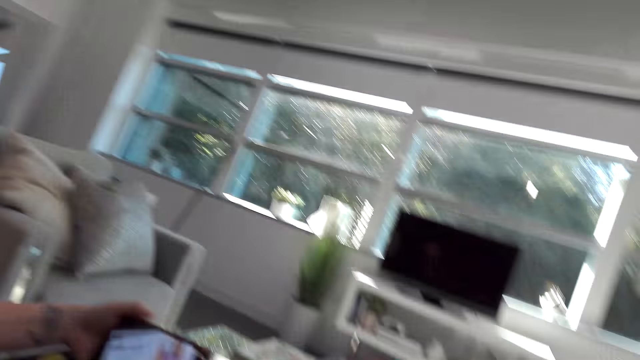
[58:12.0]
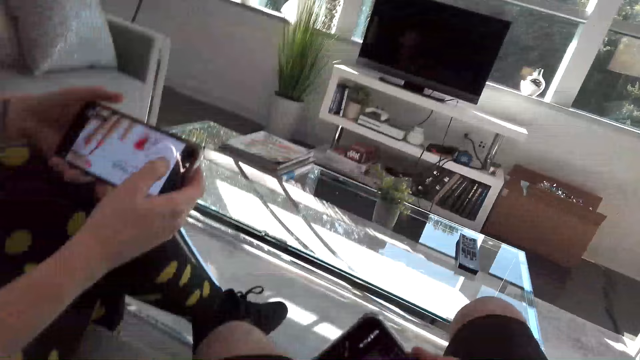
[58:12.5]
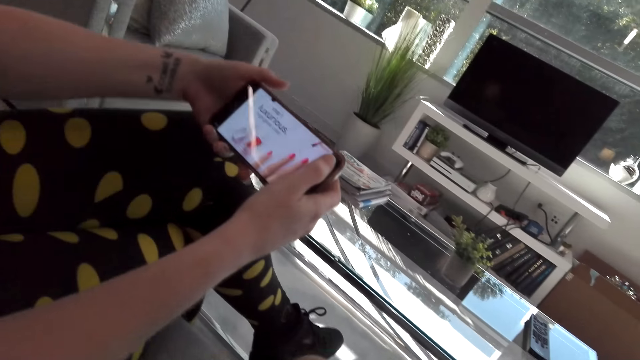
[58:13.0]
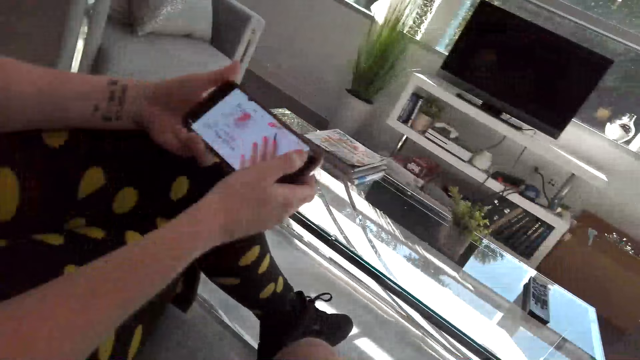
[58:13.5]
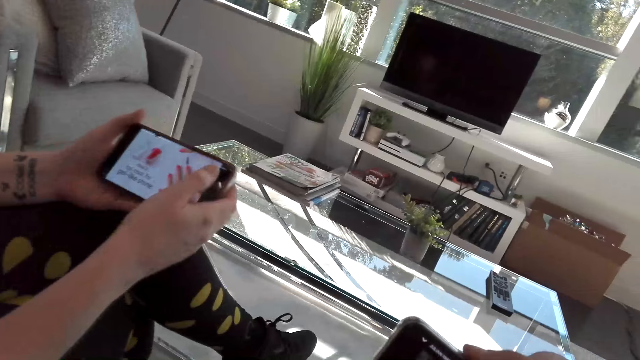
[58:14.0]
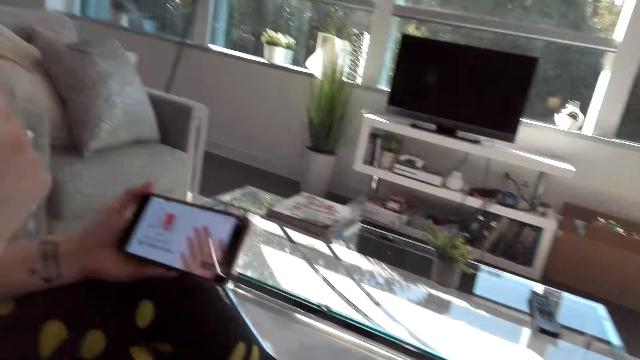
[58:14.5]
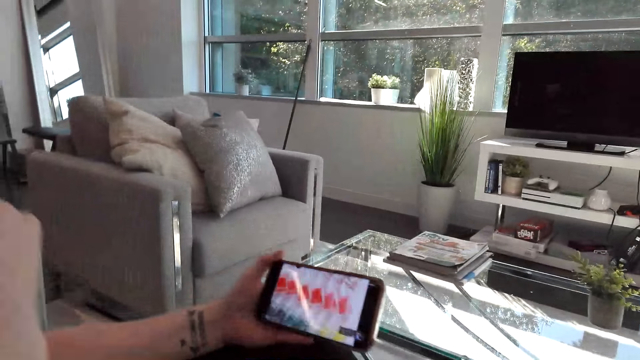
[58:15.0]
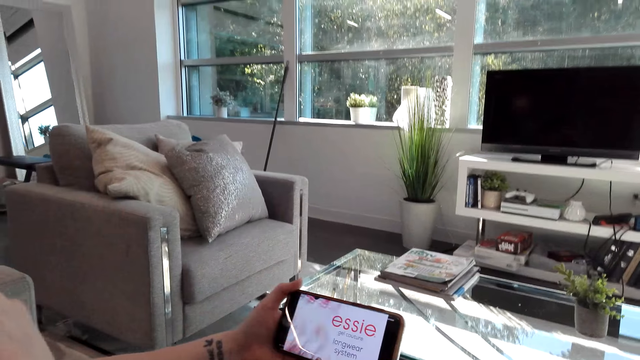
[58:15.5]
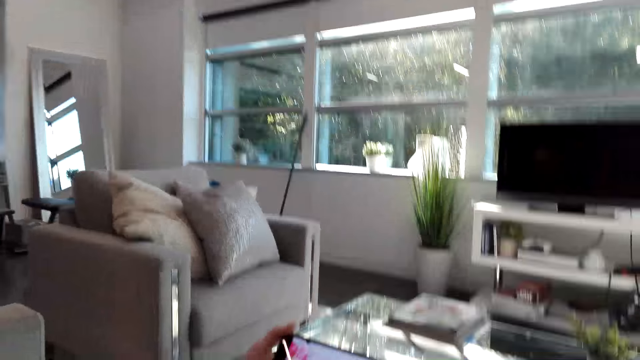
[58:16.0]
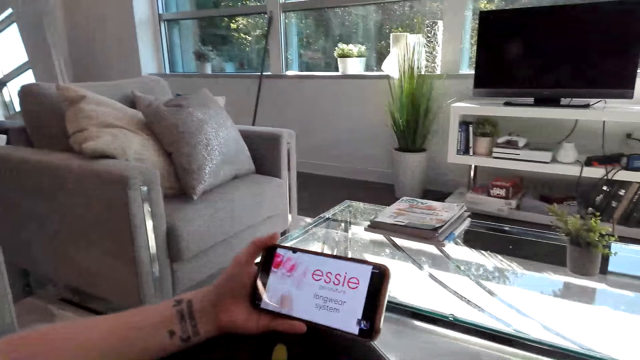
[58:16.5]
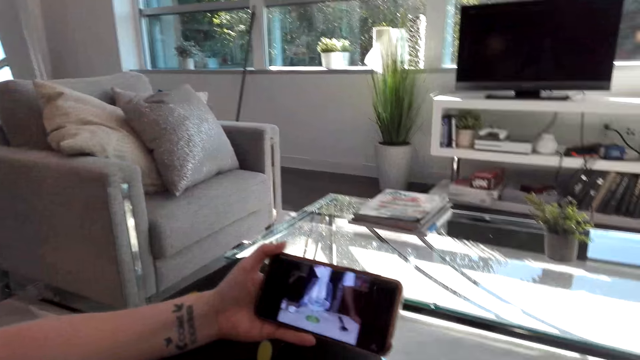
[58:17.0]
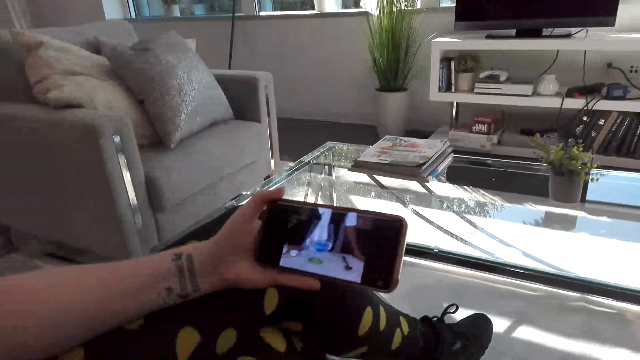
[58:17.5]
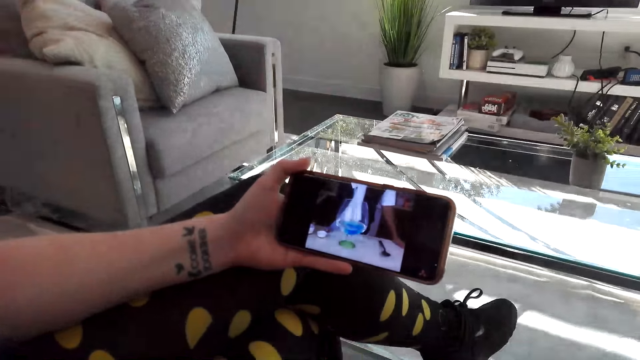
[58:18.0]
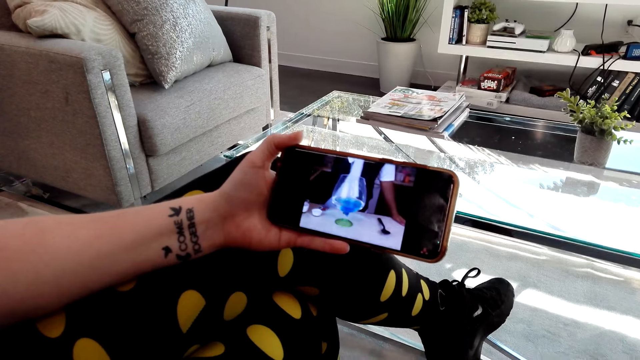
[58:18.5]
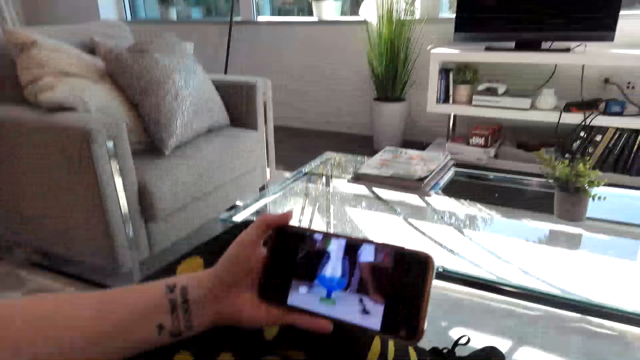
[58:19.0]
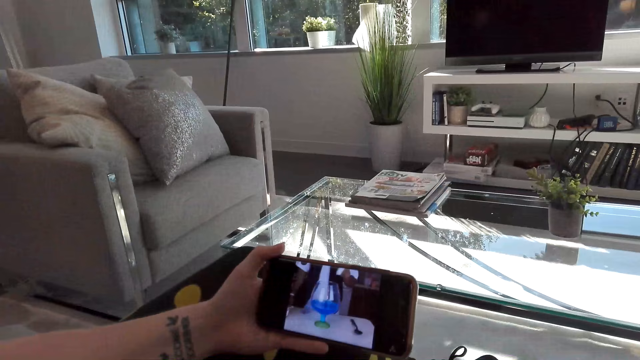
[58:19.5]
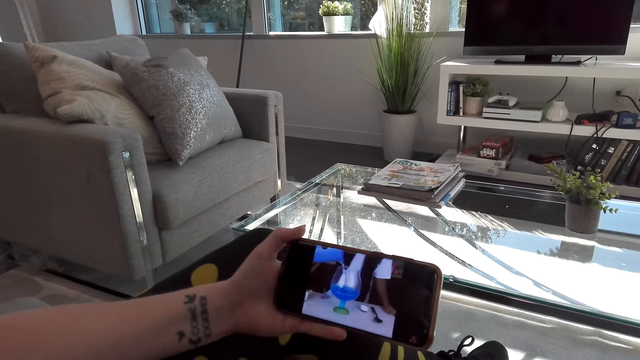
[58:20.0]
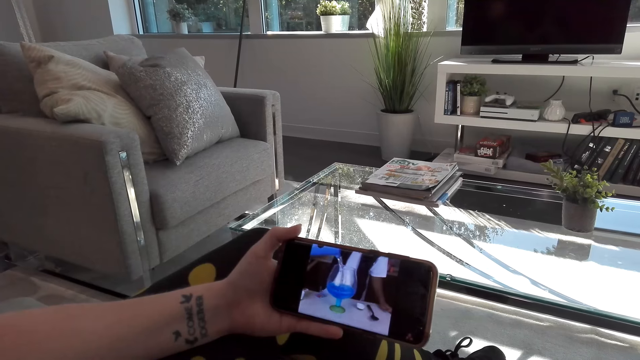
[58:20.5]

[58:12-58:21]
A woman holds the cellphone. The camera wearer and the woman watch a video on the cellphone.

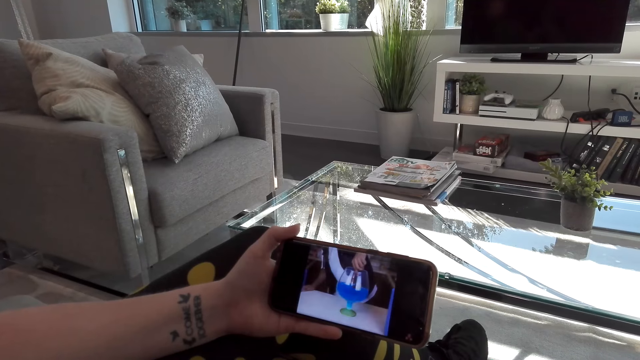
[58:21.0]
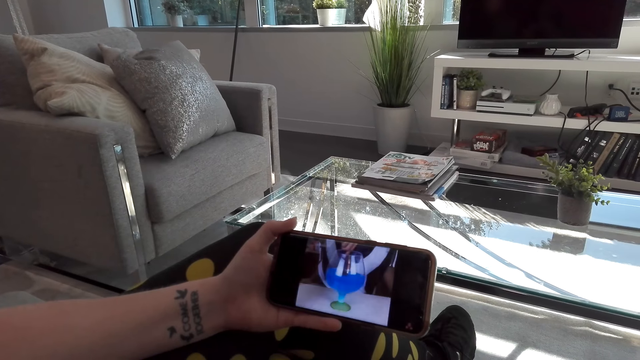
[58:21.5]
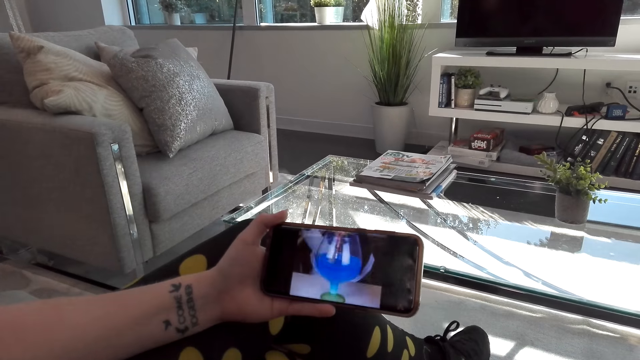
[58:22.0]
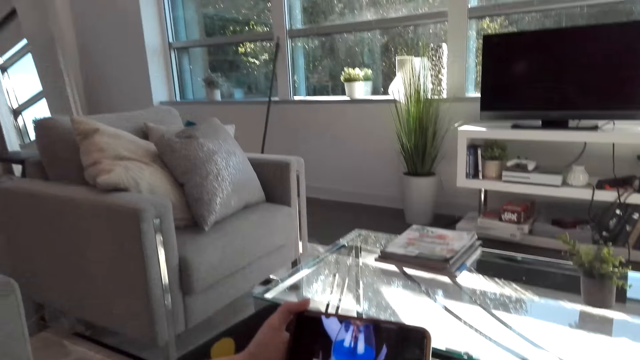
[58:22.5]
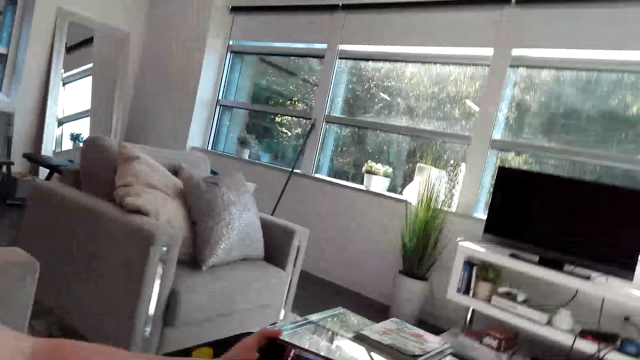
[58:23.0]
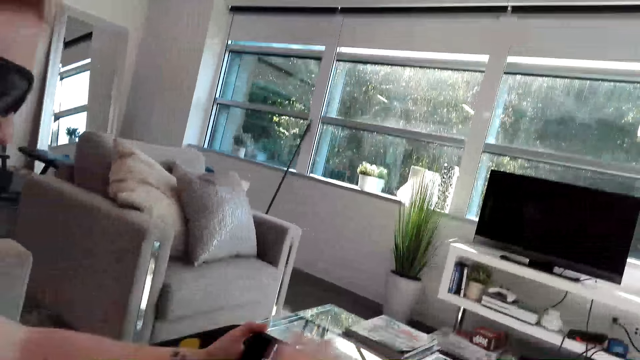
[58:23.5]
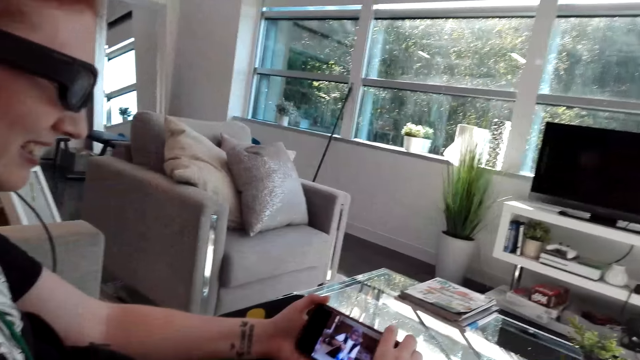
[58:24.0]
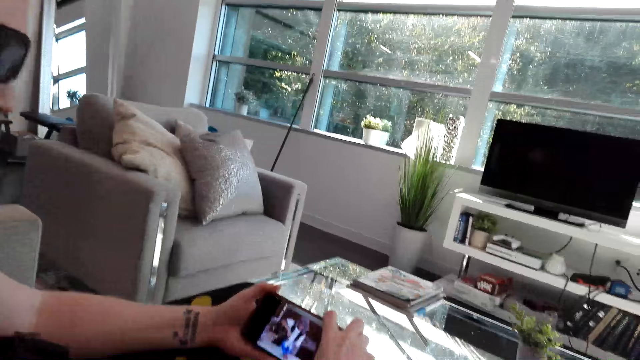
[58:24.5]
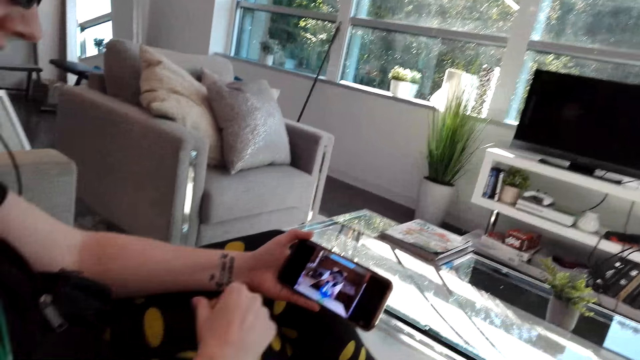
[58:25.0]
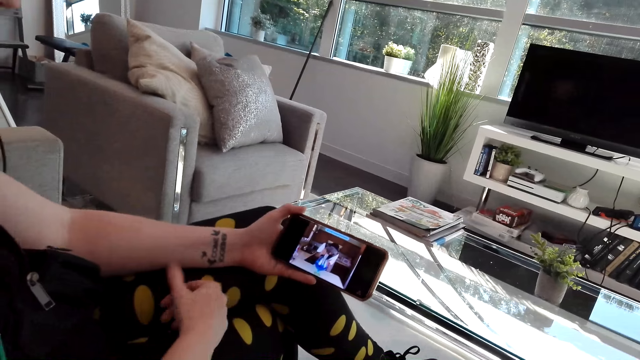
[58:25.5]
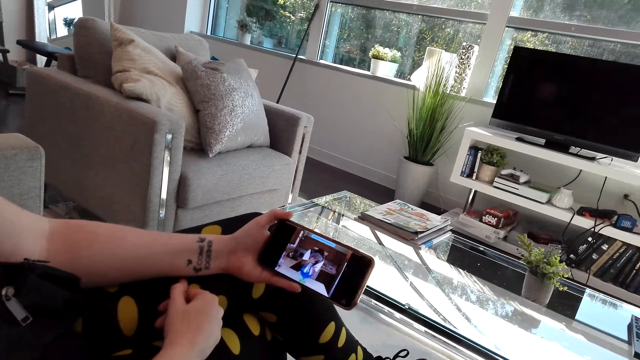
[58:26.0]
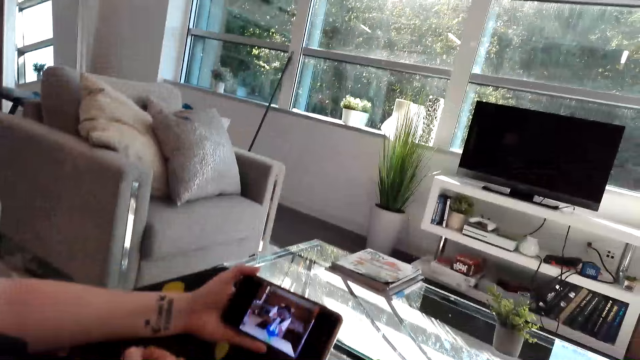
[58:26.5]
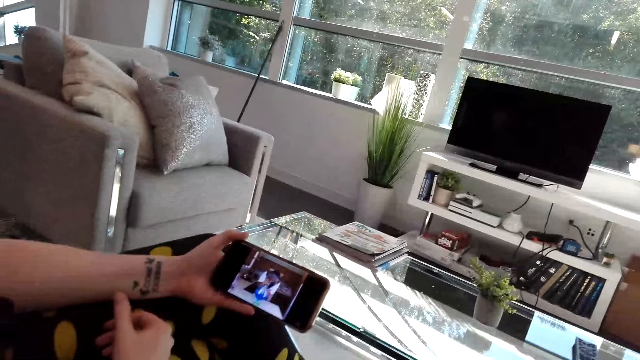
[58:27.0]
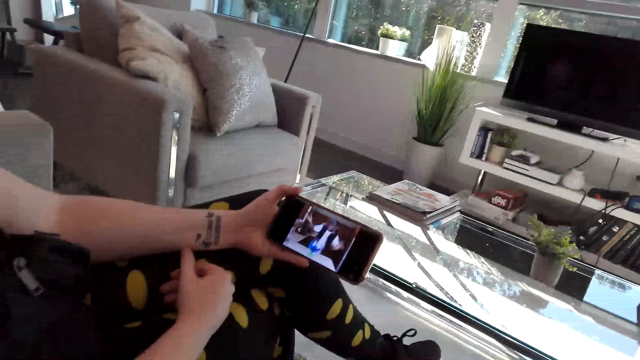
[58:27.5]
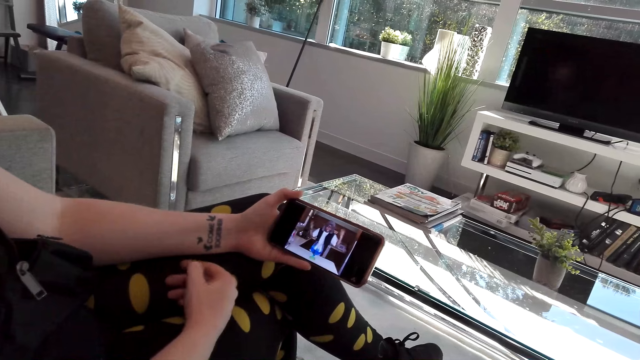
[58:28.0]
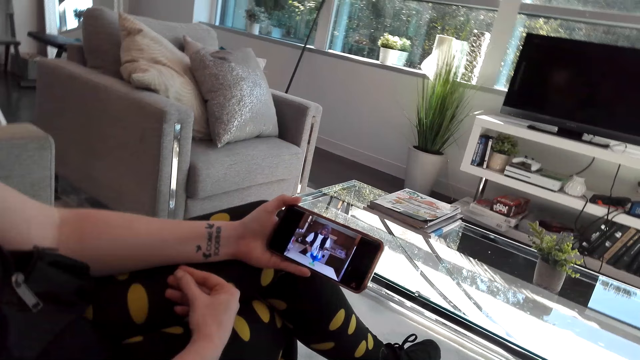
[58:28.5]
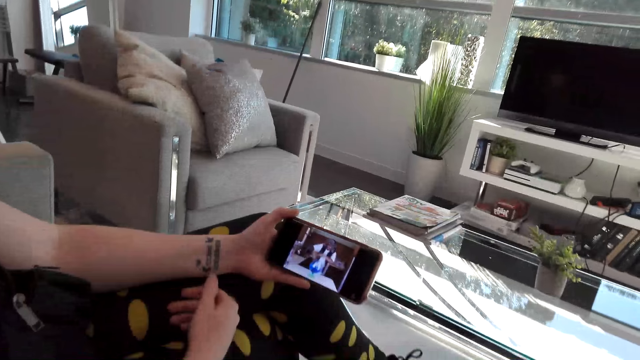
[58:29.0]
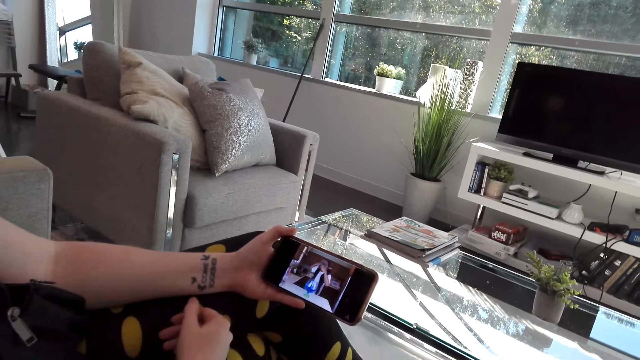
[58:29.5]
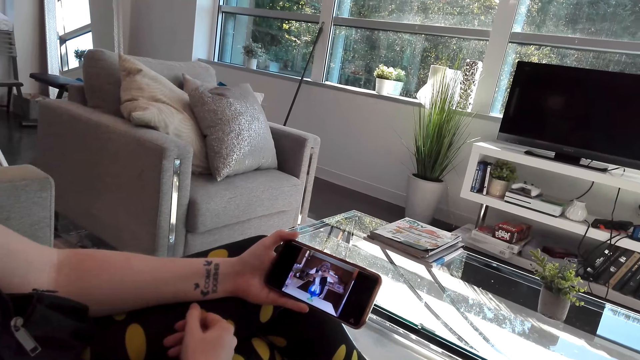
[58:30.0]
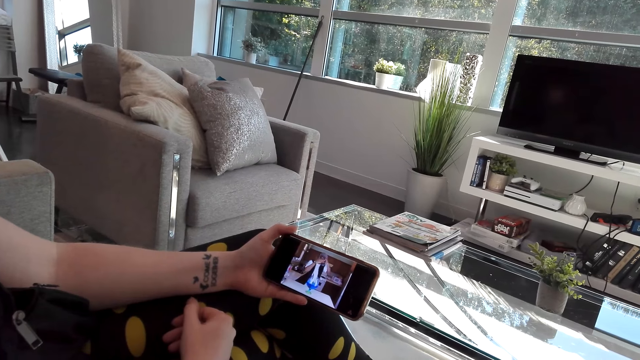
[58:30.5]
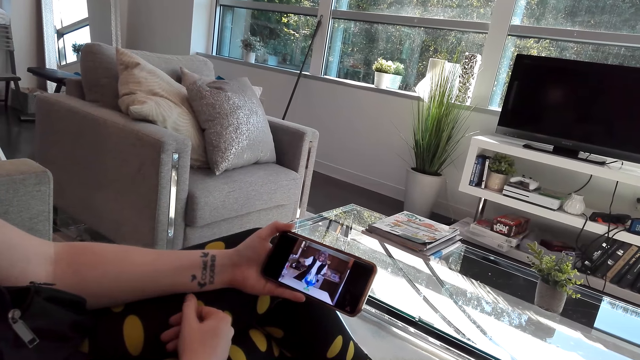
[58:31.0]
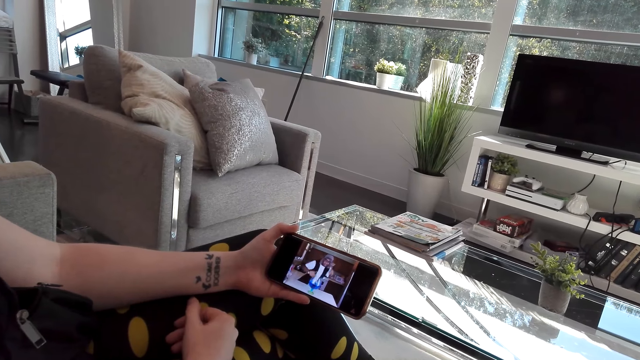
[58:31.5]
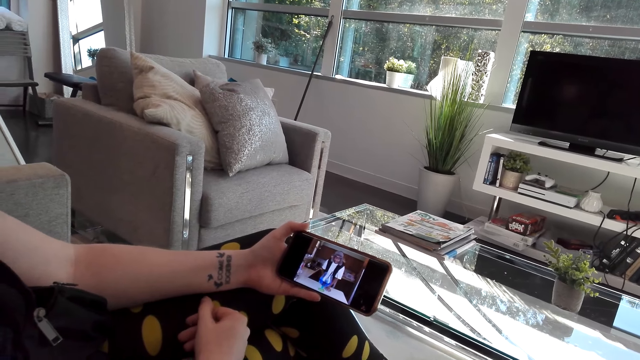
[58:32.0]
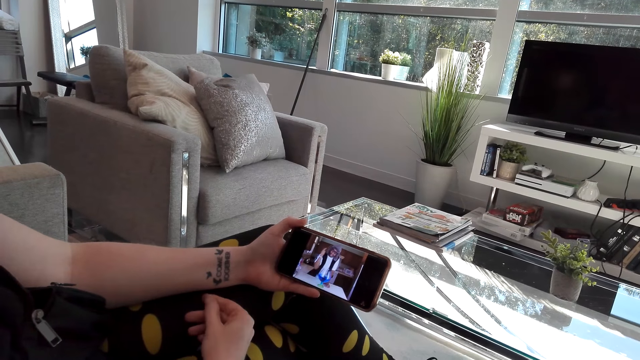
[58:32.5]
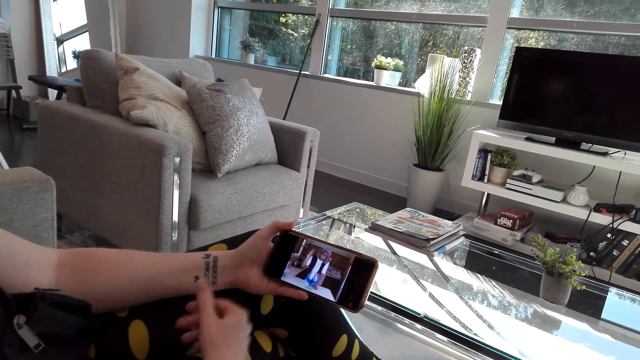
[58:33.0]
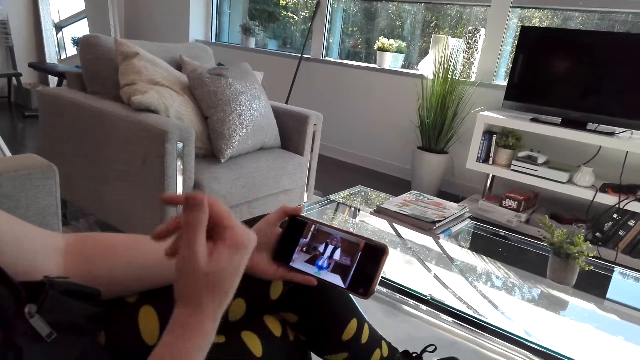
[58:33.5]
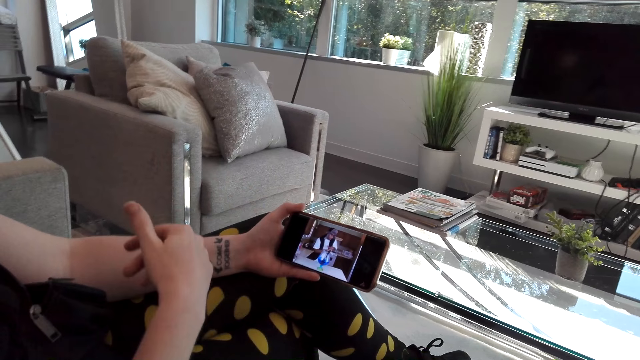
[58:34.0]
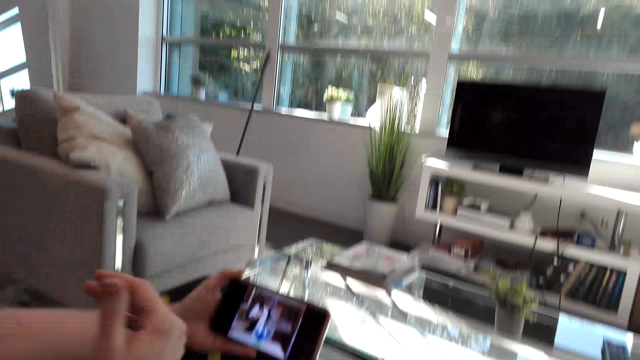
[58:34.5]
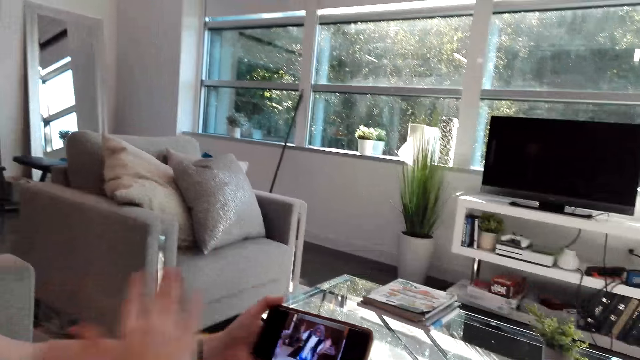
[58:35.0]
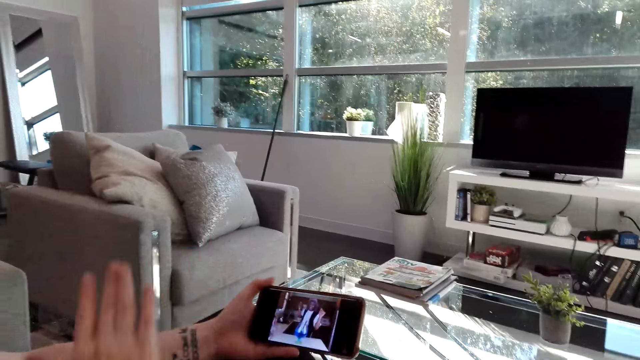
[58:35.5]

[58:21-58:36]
The camera wearer dialogues with a woman. They and the woman watch a video on the cellphone. The woman holds the phone with hands. She holds the phone with the left hand. The camera wearer watches the video on the phone. The woman moves the hand.
